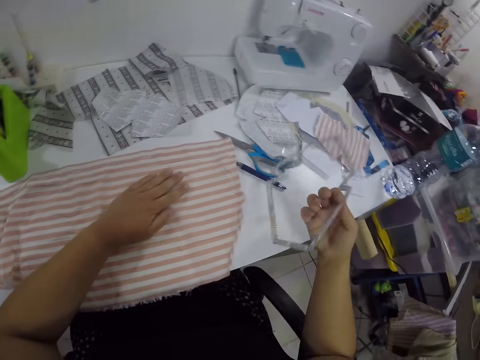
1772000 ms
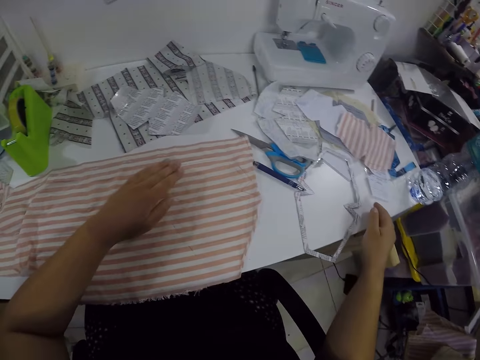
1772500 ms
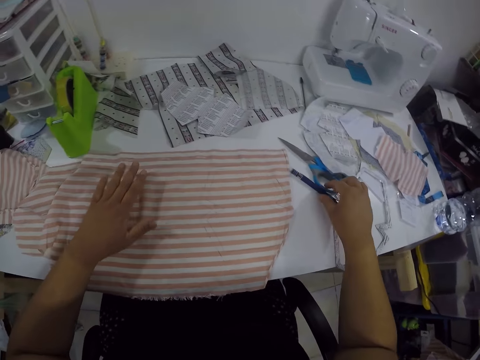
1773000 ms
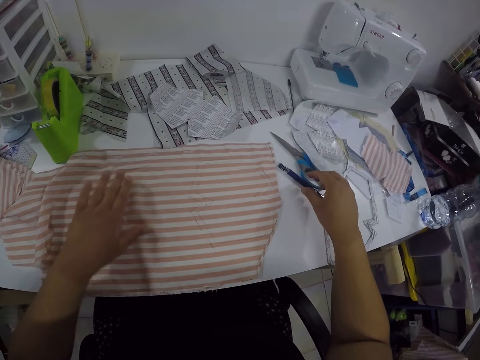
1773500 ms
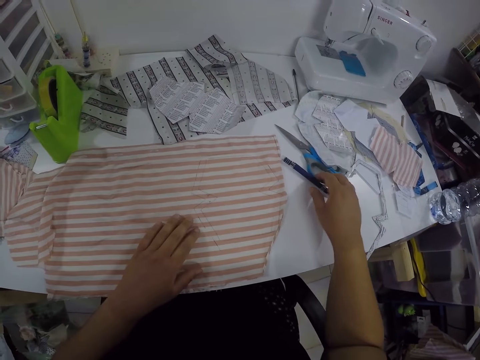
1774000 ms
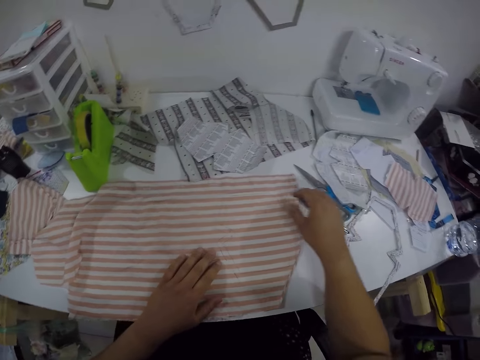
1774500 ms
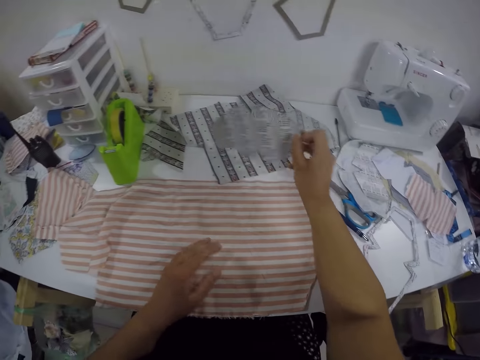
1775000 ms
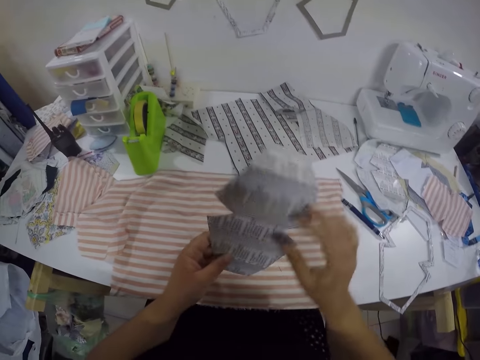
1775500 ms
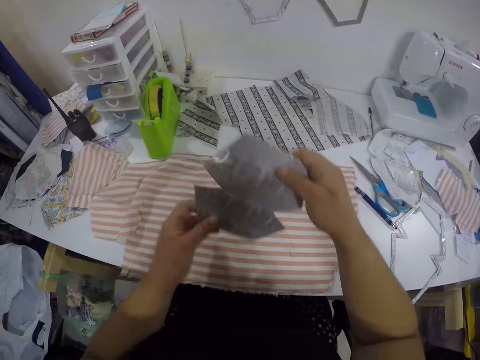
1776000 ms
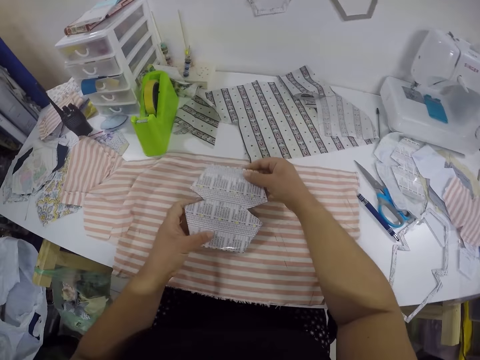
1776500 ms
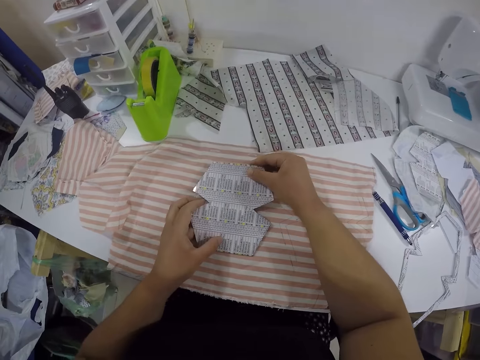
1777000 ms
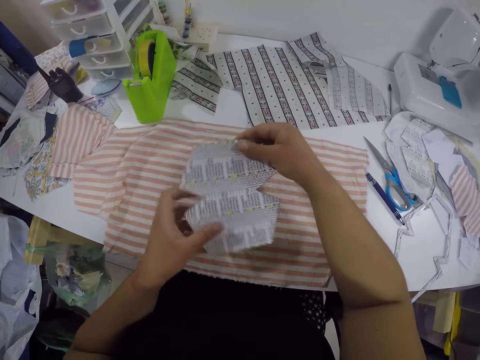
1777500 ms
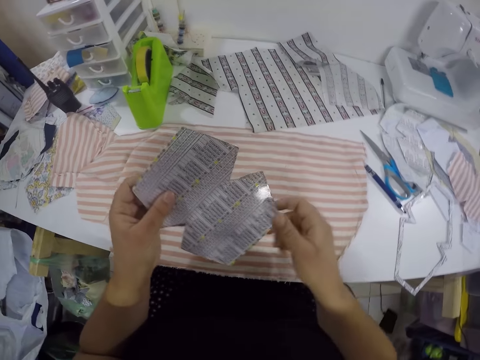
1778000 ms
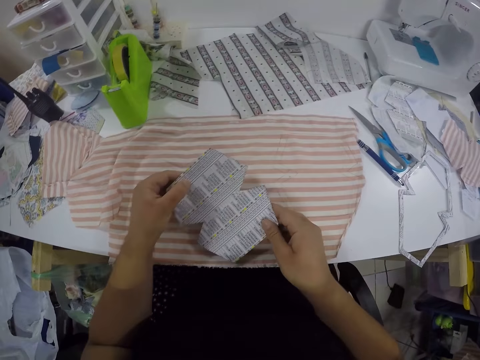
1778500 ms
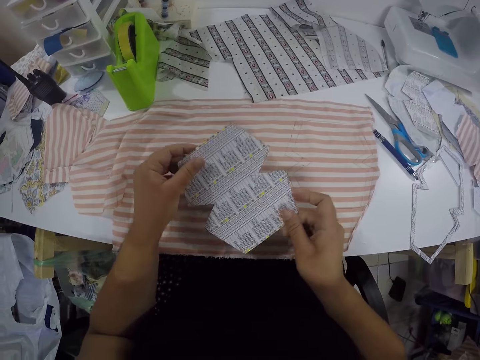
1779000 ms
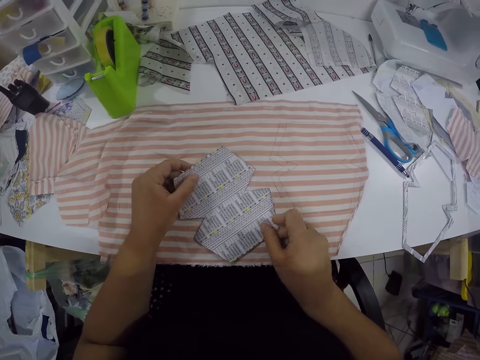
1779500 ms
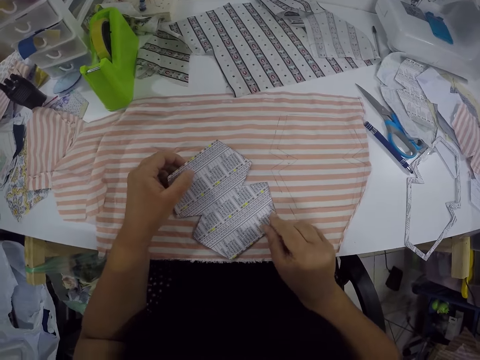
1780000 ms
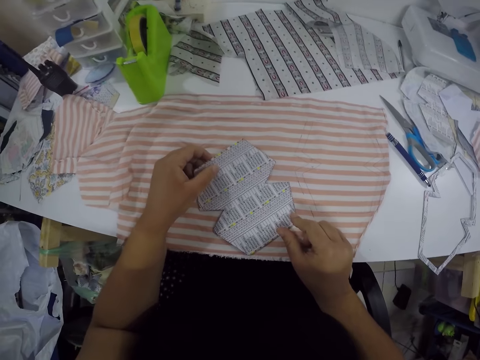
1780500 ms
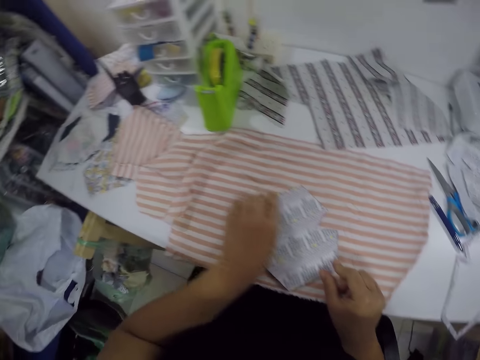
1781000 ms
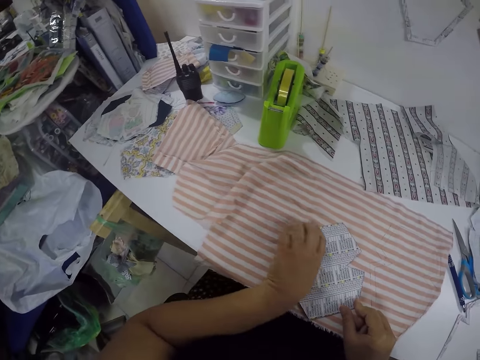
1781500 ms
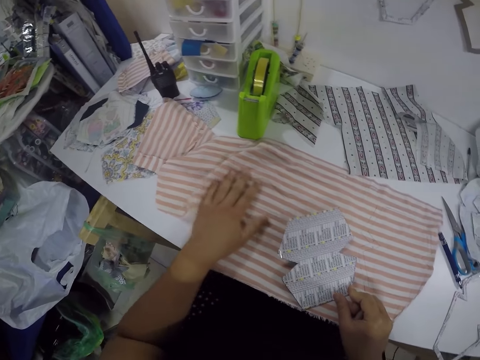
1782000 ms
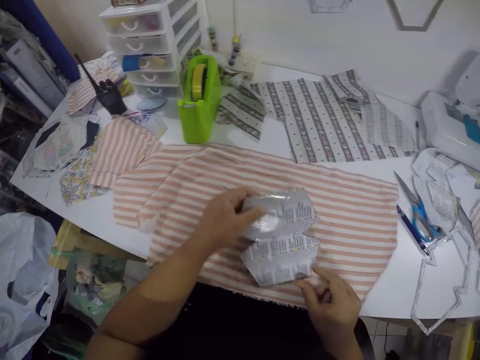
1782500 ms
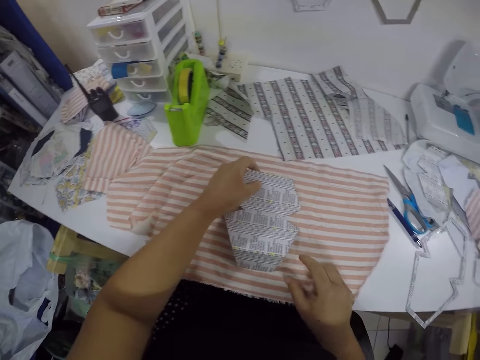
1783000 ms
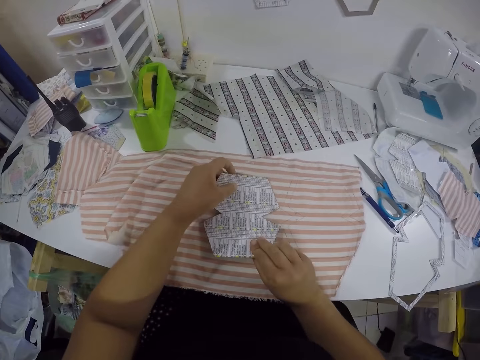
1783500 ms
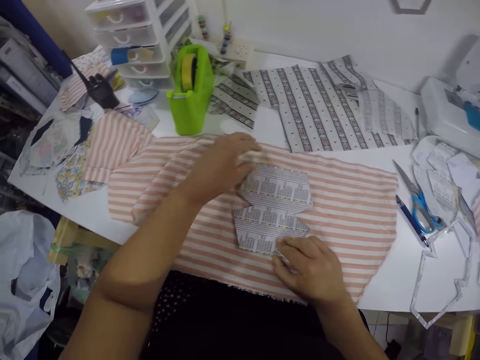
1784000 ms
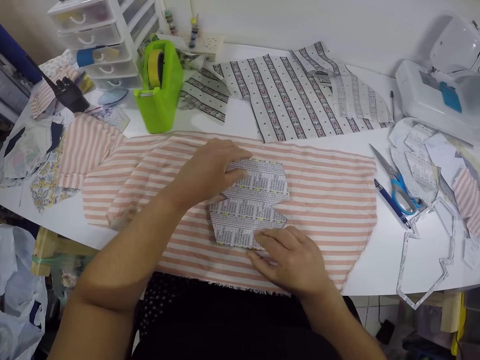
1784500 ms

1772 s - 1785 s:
The camera wearer drops the piece of cut out paper in his right hand on the table. He positions the cloth on the table. He picks up the pencil on the table with his right hand. He pushes the pencil on the table. He picks up the paper shape on the table with his right hand. He shifts the paper to his left hand and folds the paper edges. He places the paper on the fabric on the table with both hands. He lifts the paper from the cloth, turns the paper in his hands and positions the paper on the cloth. He adjusts the paper on the fabric with both hands.

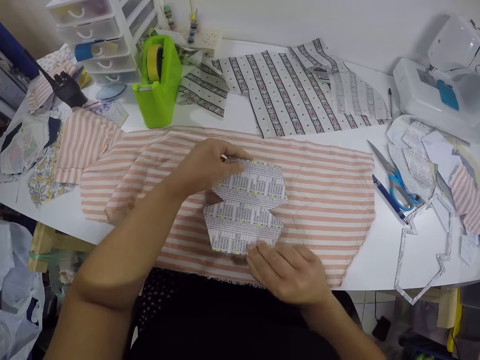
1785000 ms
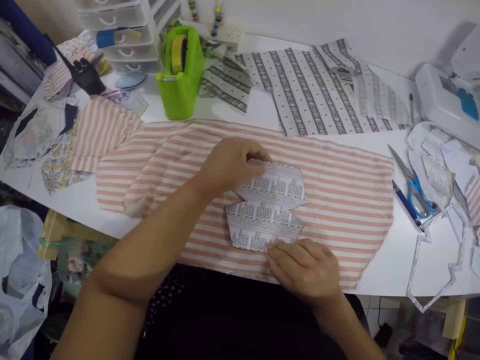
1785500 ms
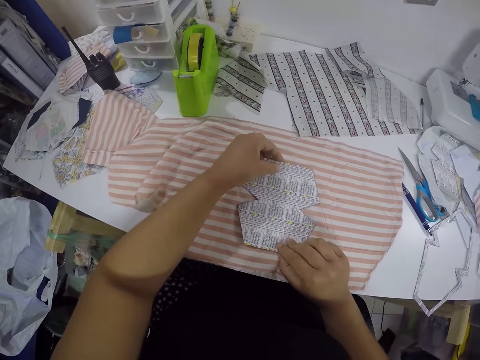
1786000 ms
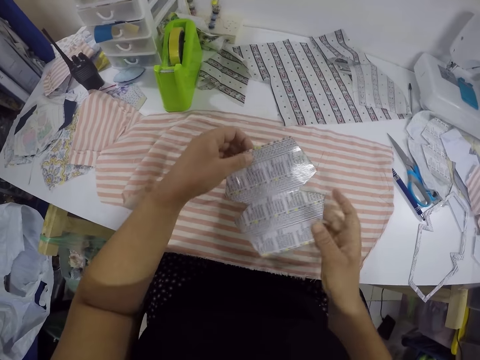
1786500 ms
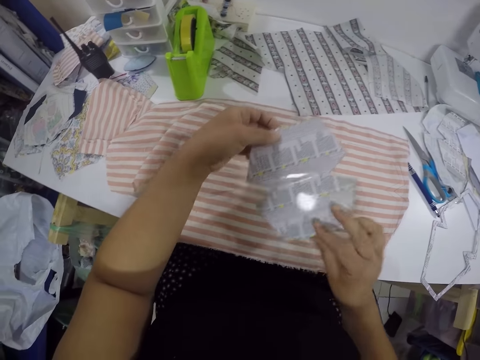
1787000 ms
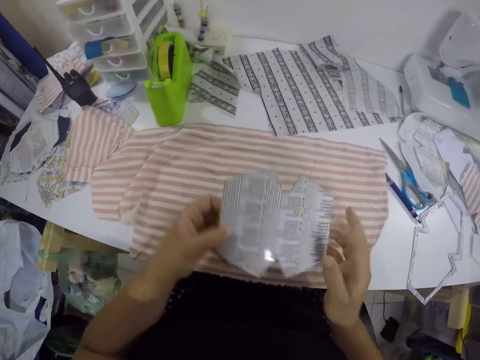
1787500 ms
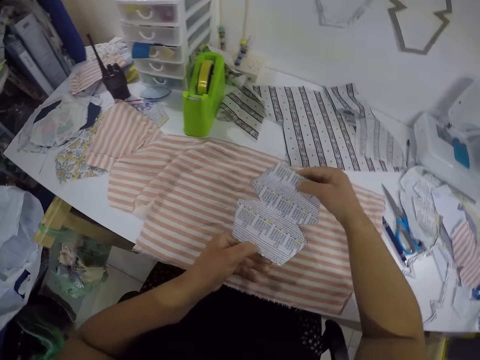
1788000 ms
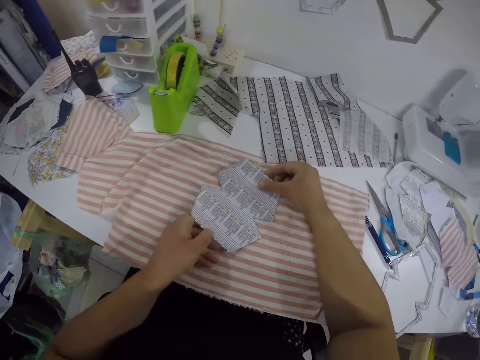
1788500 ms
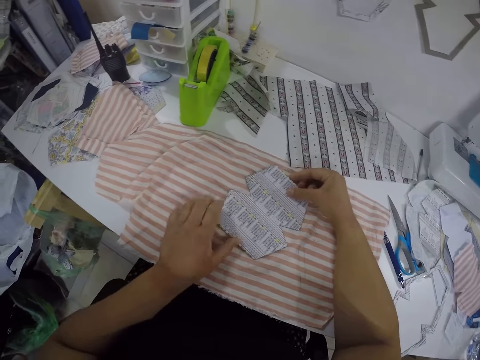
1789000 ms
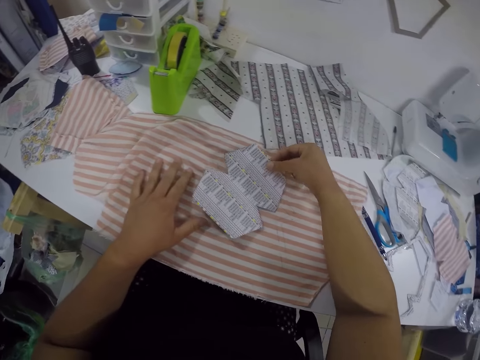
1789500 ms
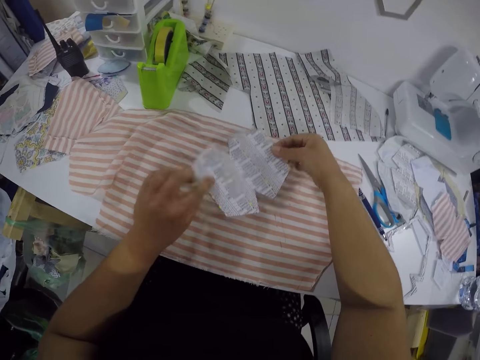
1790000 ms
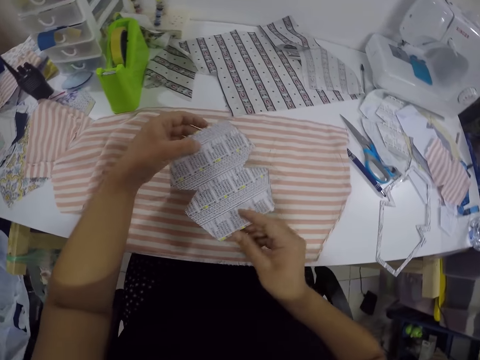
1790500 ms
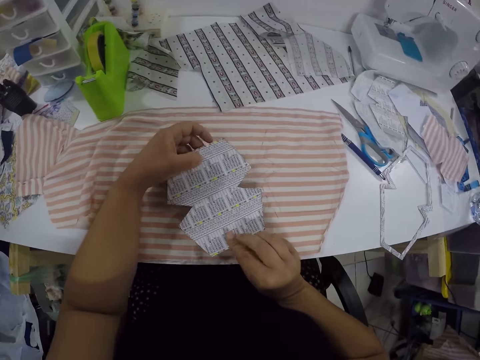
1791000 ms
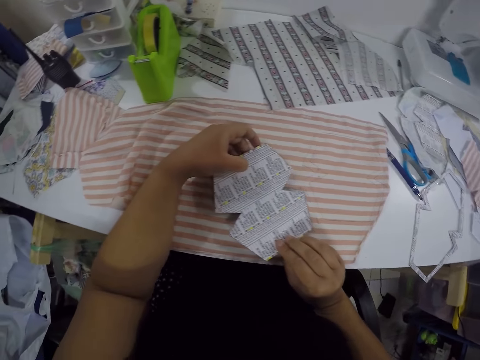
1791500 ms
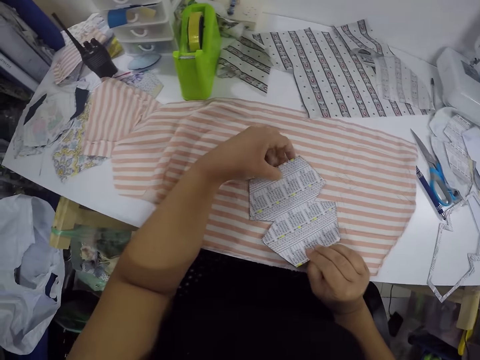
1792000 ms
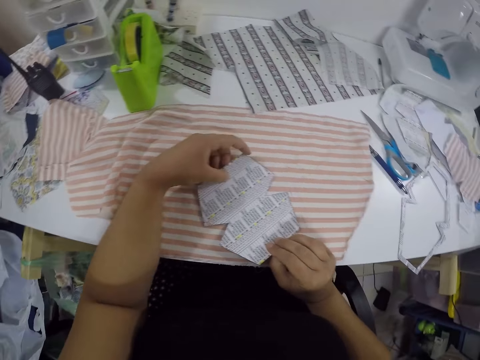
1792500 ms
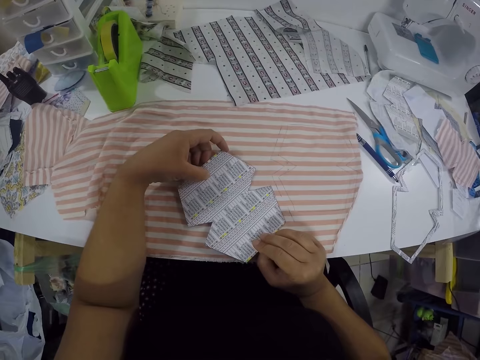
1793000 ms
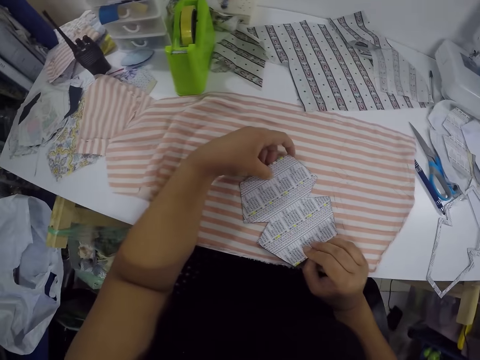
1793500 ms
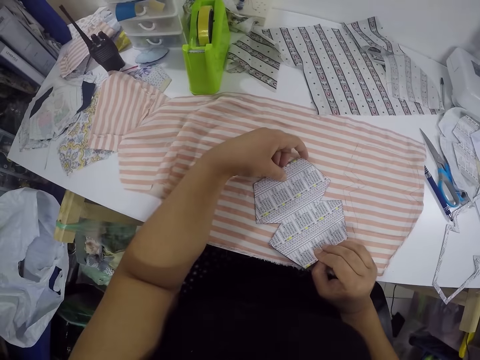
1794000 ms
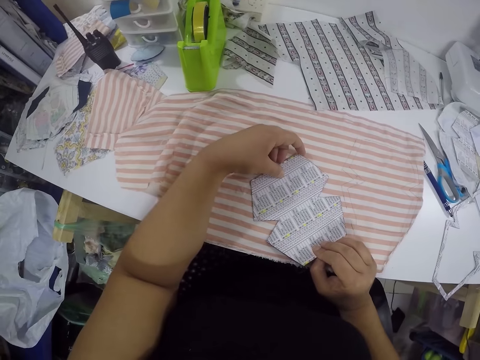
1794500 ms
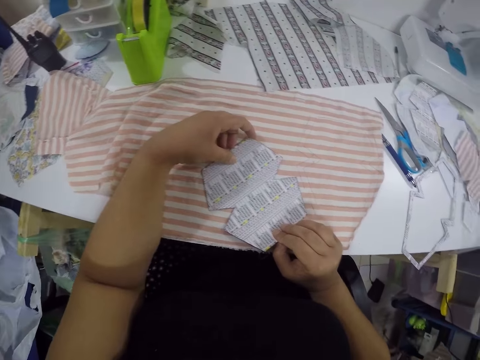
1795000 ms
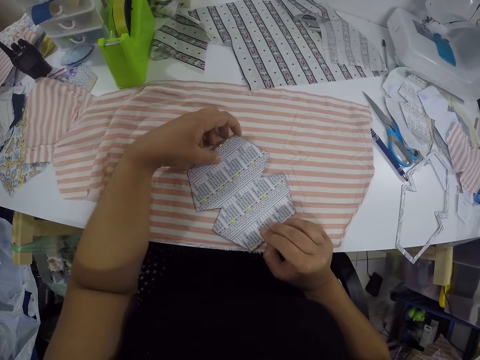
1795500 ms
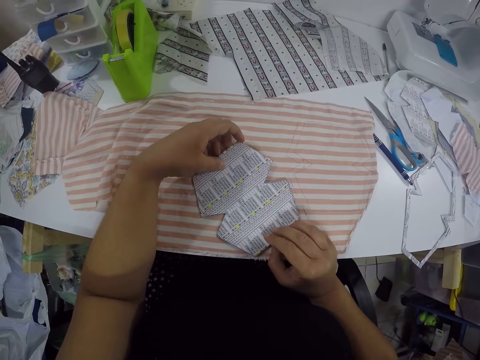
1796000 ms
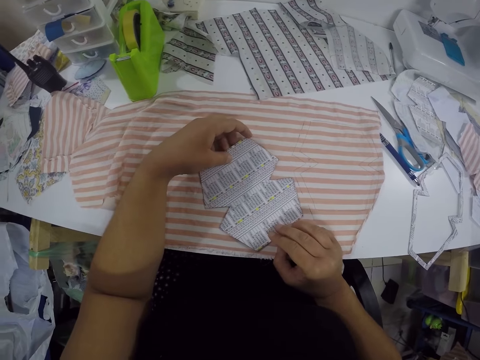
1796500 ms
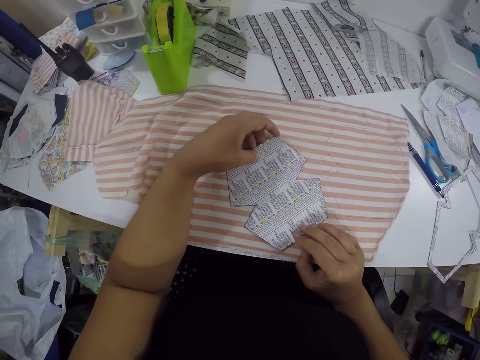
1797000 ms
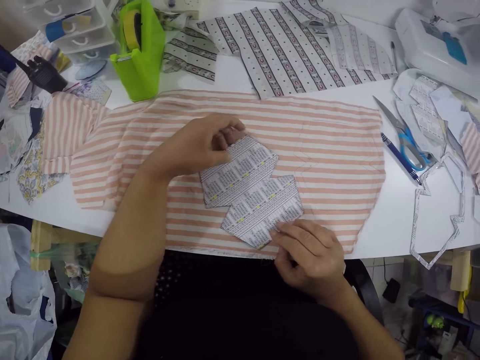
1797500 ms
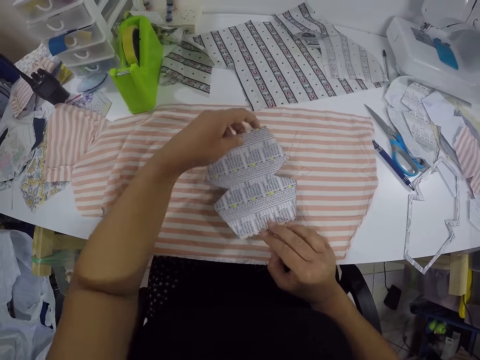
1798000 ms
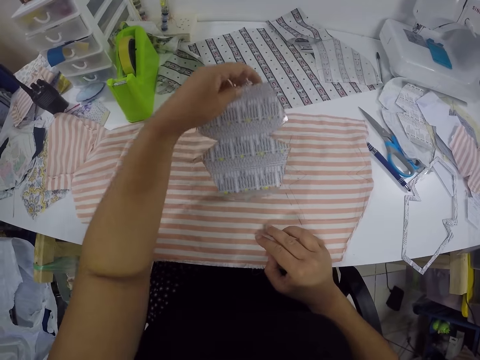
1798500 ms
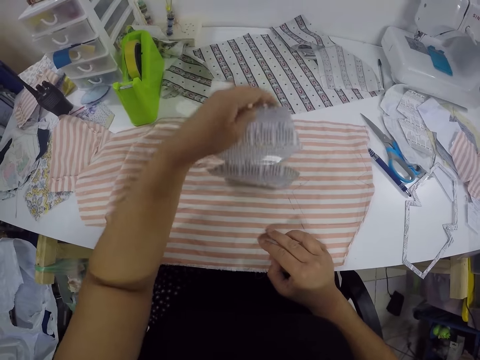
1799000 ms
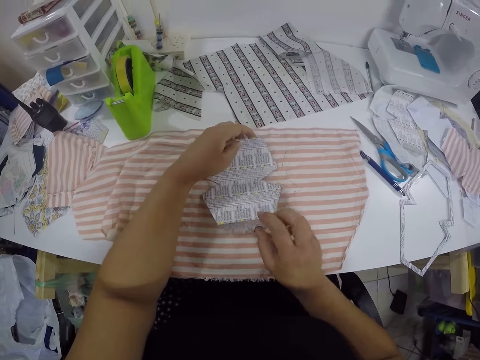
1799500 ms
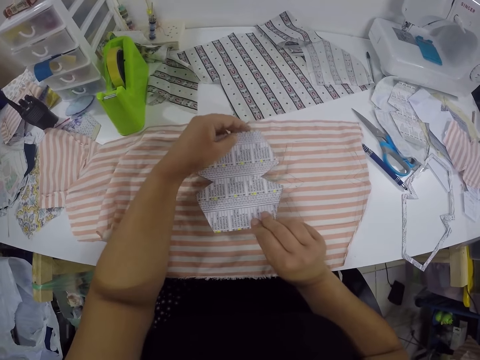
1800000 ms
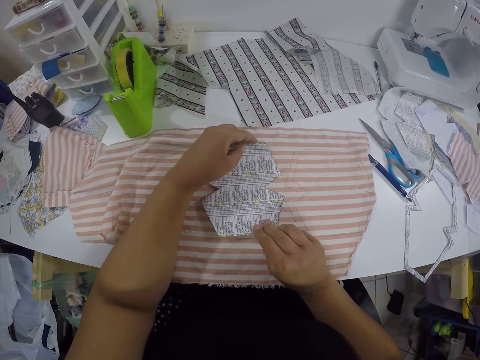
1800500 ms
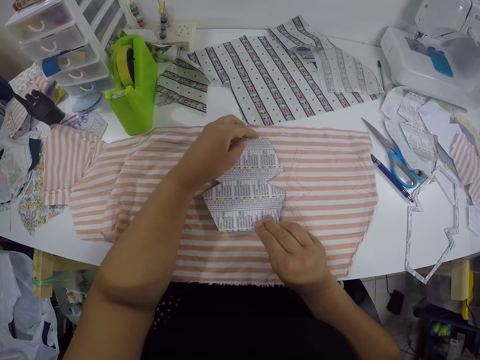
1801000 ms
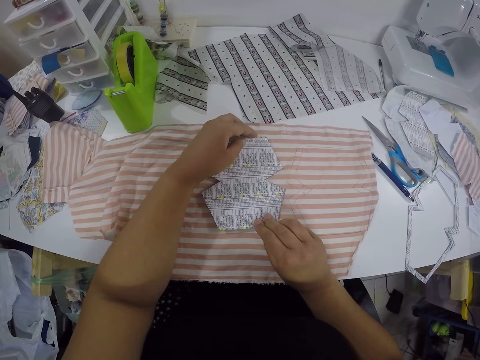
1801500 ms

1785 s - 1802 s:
The camera wearer lifts the paper from the cloth, turns the paper in their hands and positions the paper on the cloth. They position the cloth on the table. They lift the paper from the cloth, turn the paper in their hands and position the paper on the cloth. They lift the paper from the cloth, shake the paper in their left hand and position the paper on the cloth.
